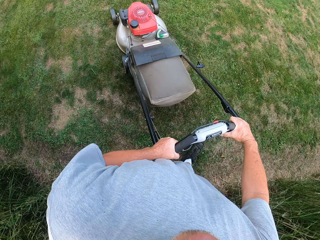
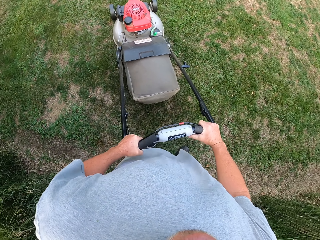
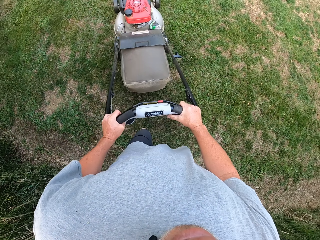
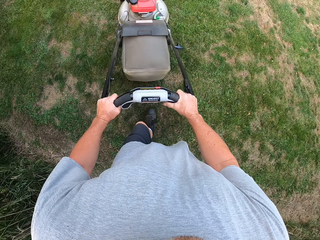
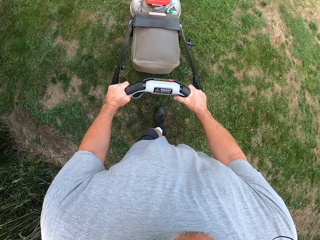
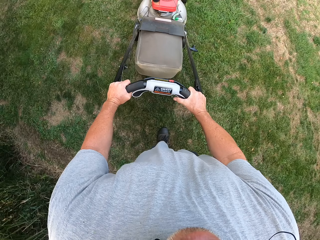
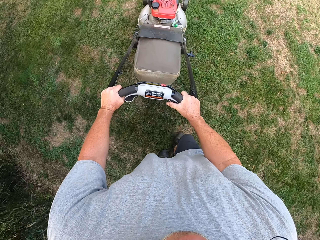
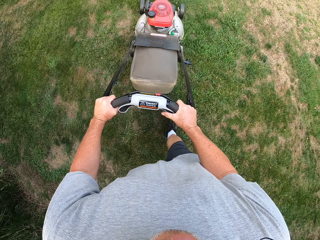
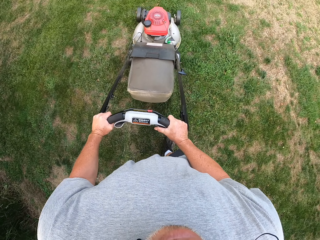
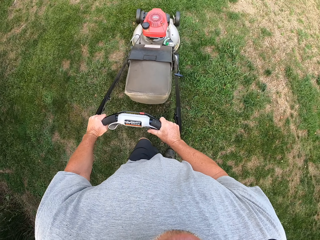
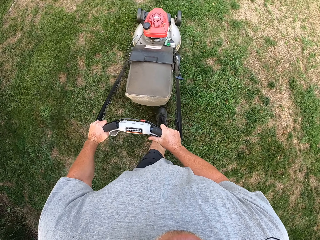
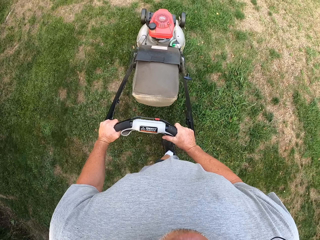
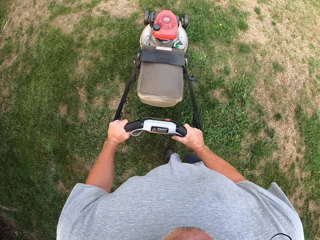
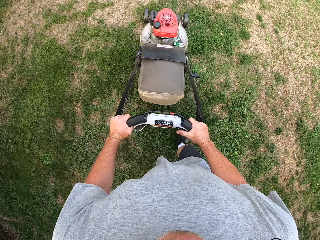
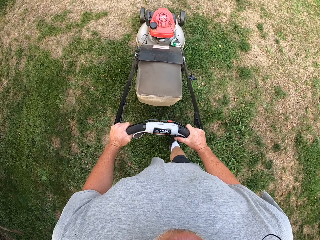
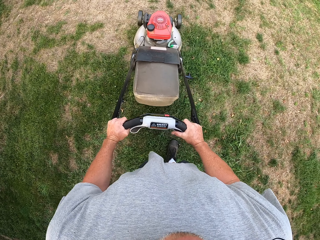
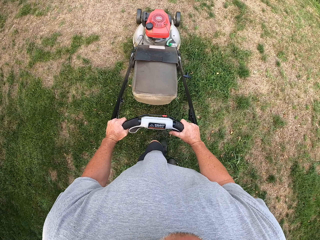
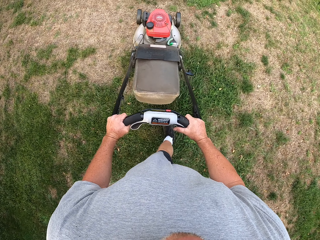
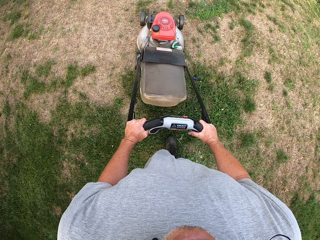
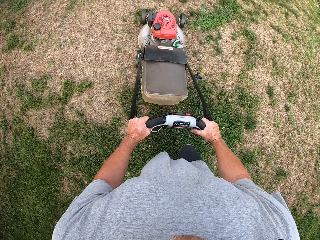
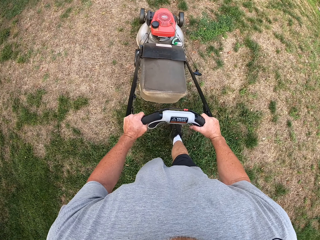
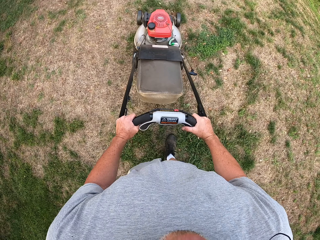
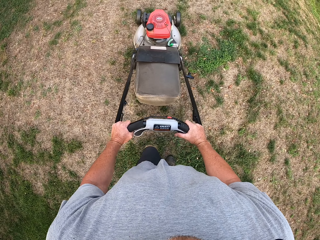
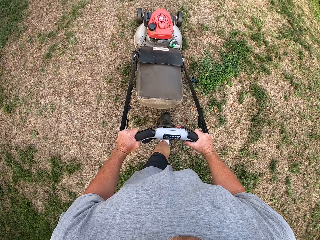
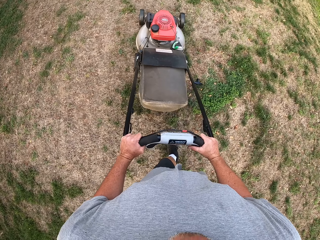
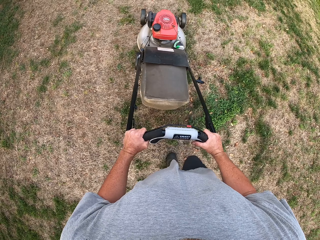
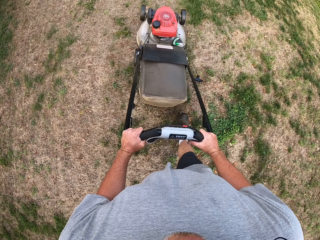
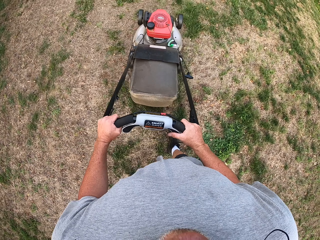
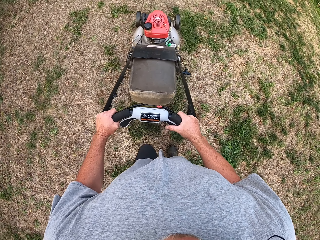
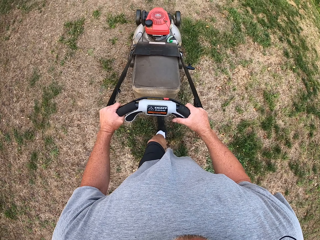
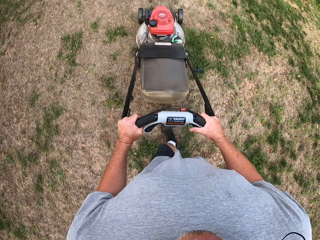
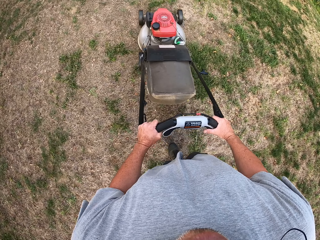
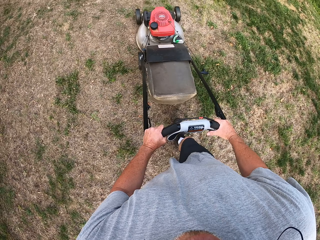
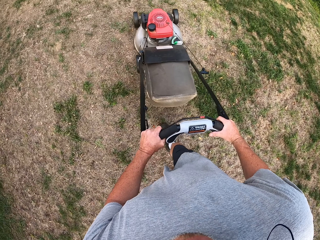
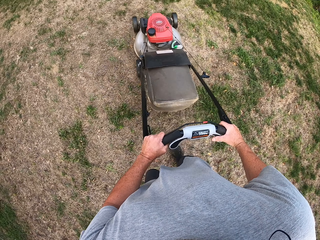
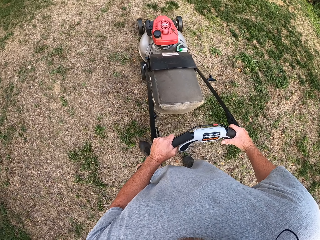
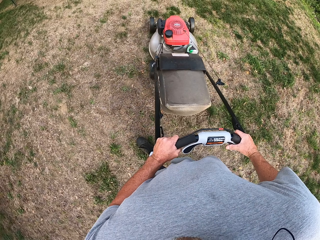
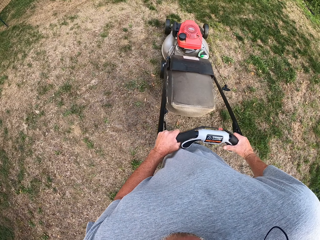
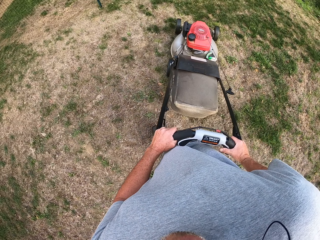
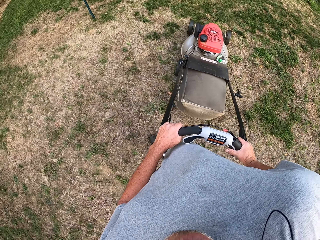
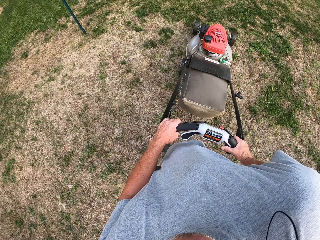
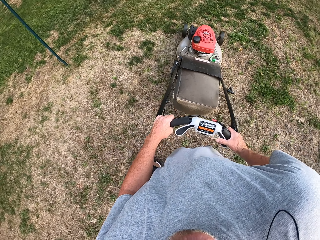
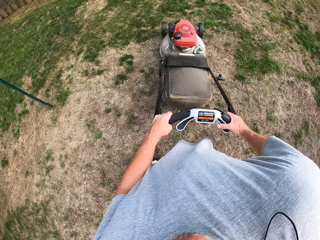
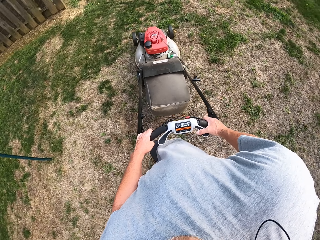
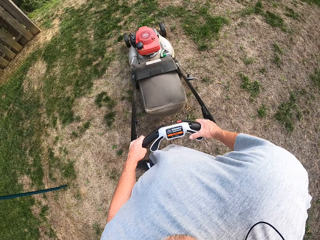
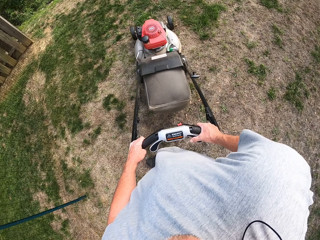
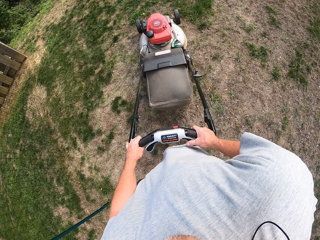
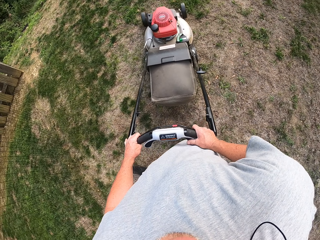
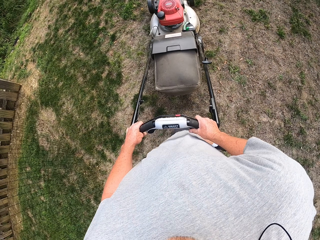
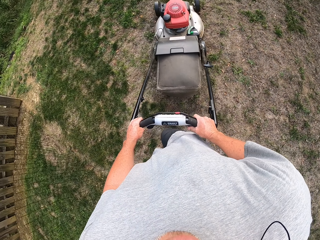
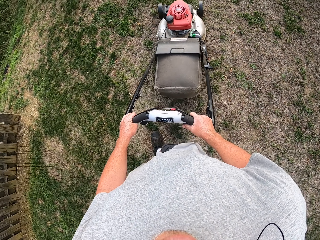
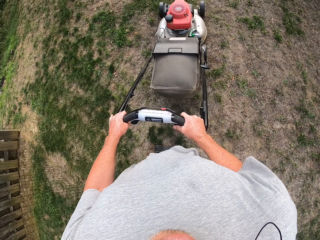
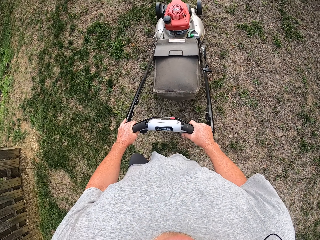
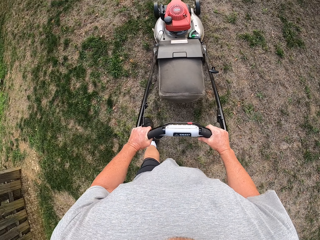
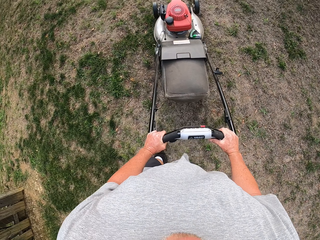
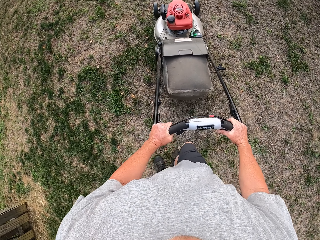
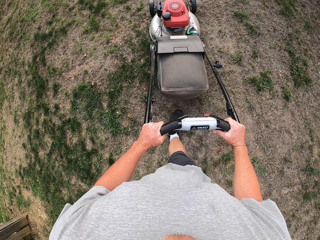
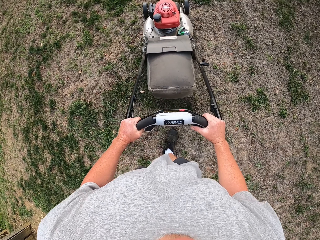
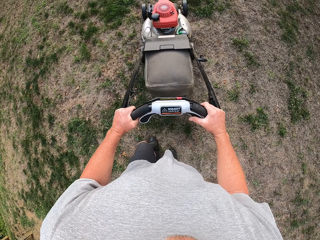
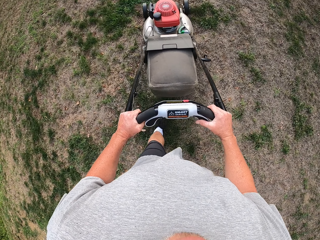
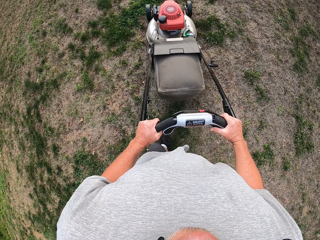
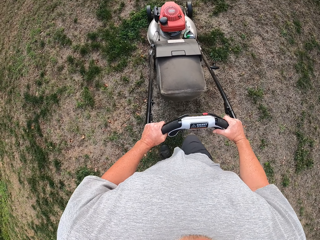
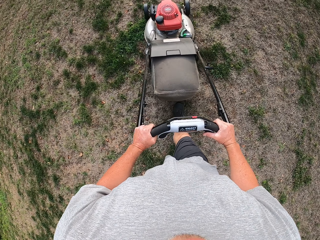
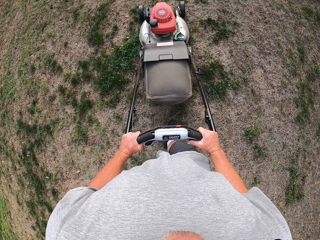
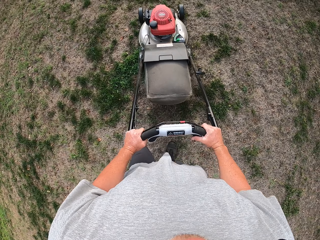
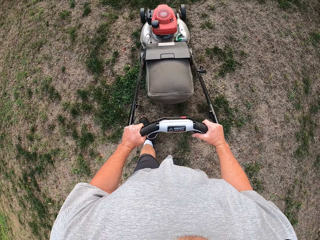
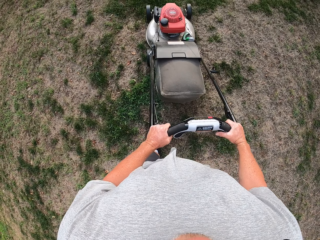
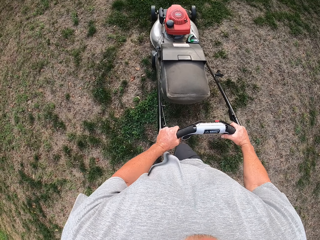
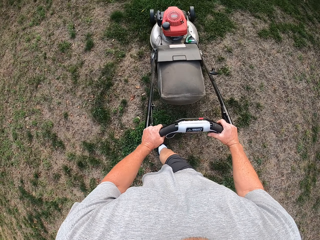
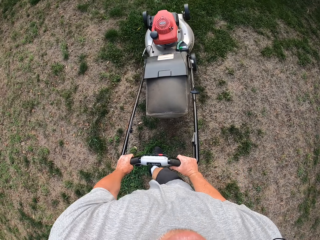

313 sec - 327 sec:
The camera wearer mows the lawn with a lawnmower. They turn around. They mow the lawn with the lawnmower.

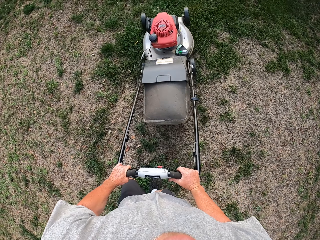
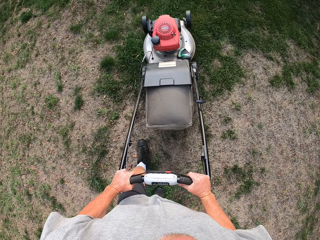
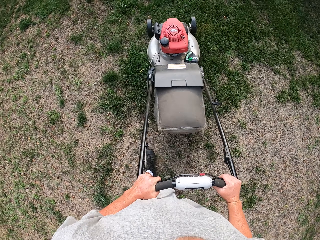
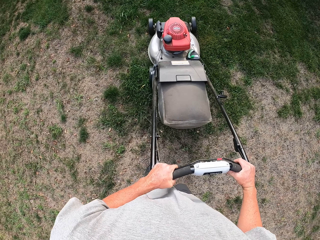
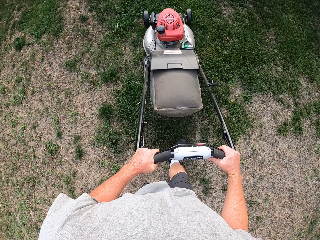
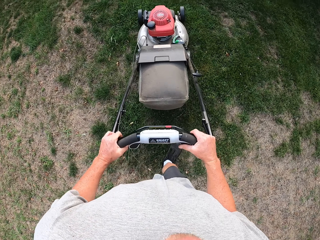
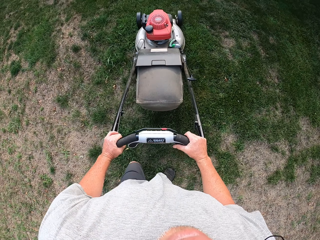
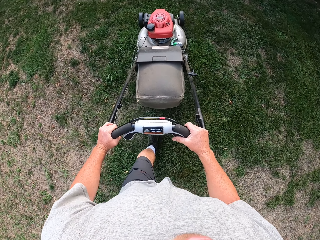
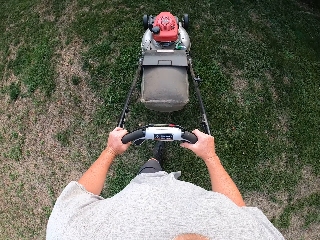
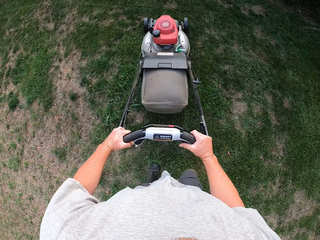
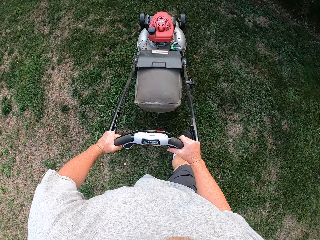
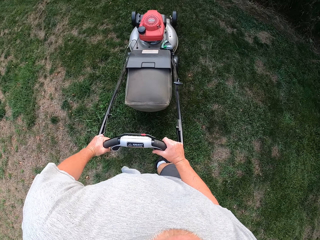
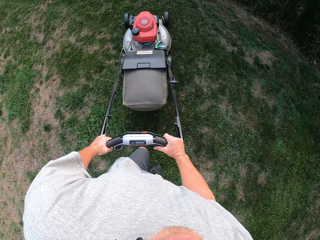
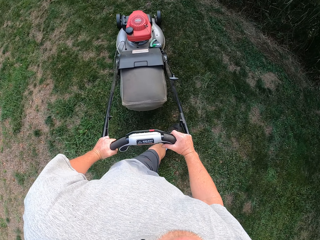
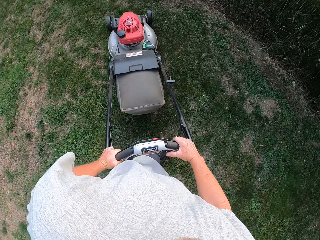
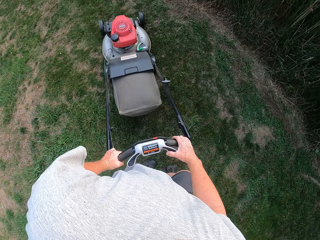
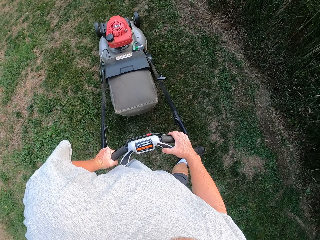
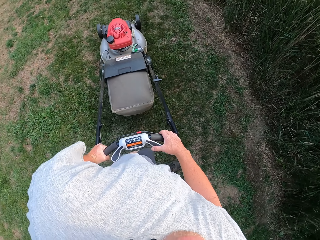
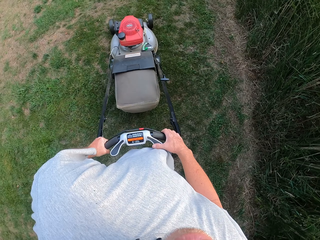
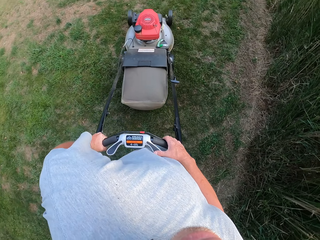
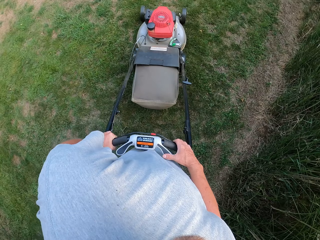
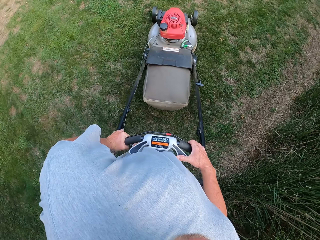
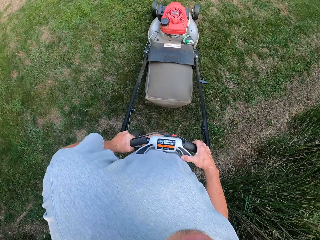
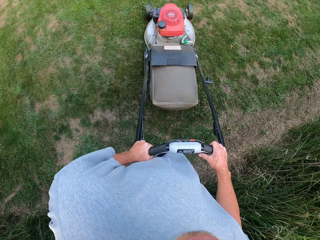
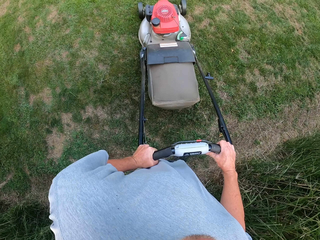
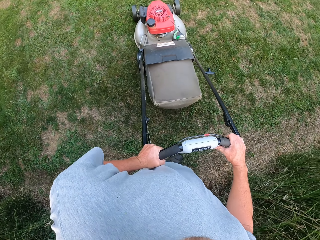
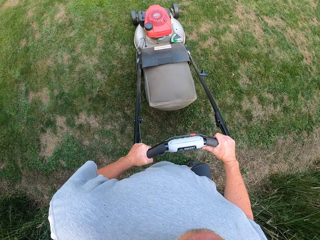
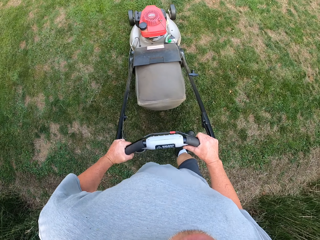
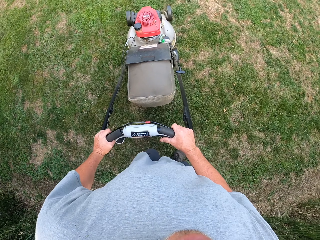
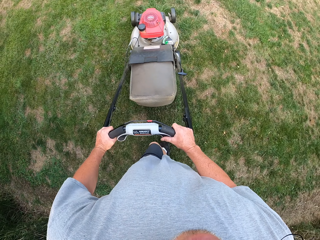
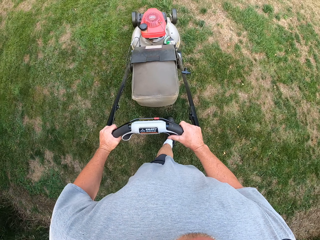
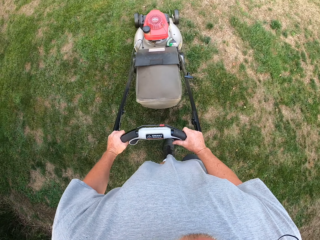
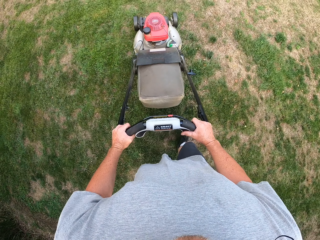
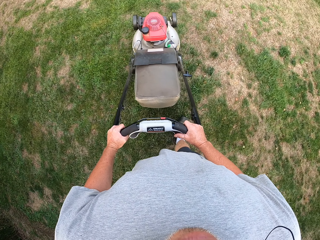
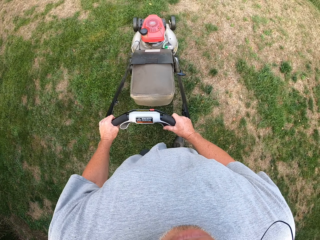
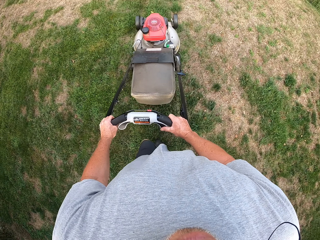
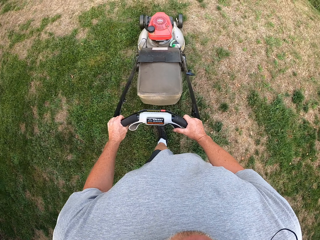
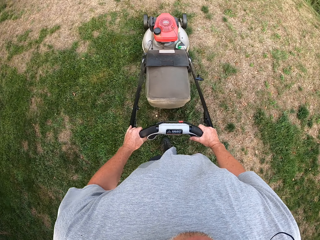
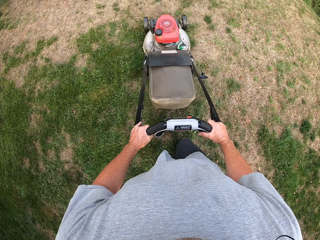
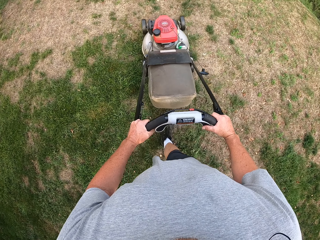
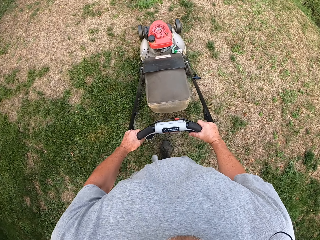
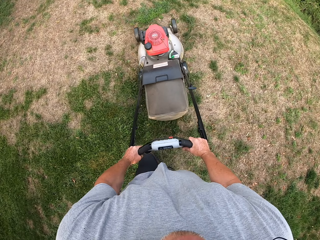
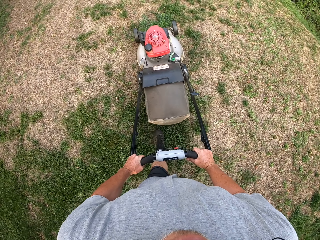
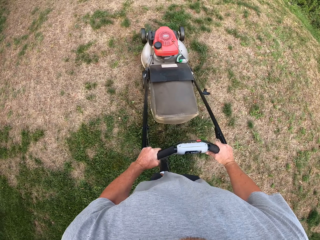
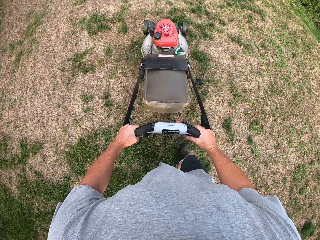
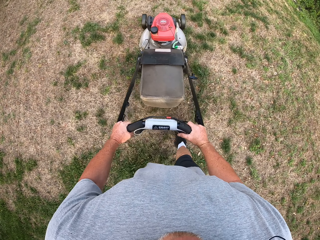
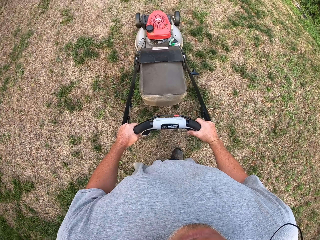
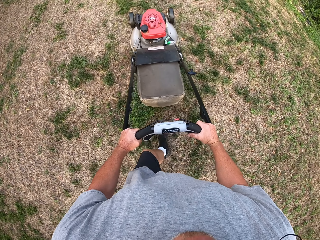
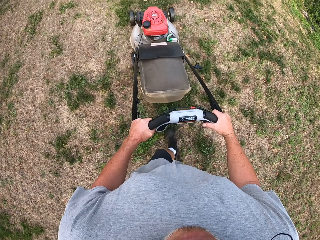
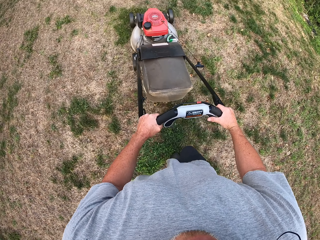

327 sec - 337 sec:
The camera wearer turns around. They mow the lawn with a lawnmower.
